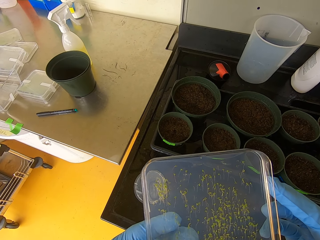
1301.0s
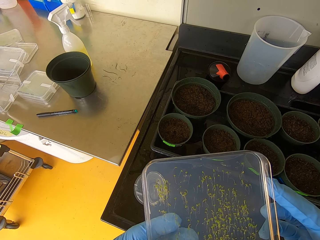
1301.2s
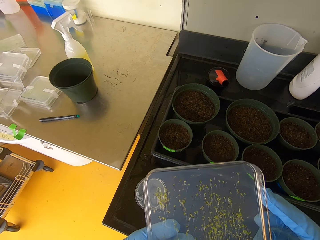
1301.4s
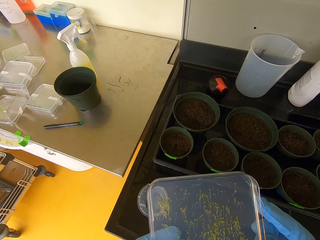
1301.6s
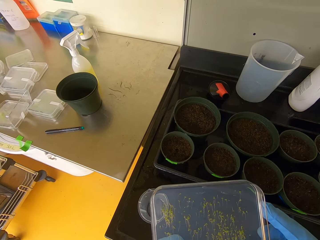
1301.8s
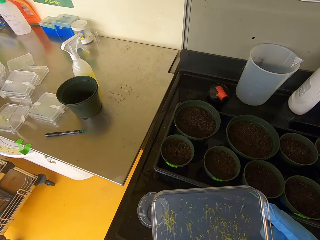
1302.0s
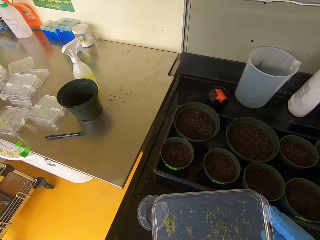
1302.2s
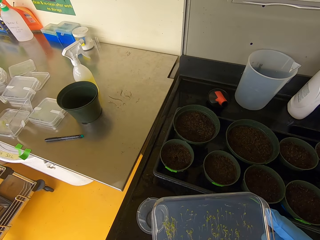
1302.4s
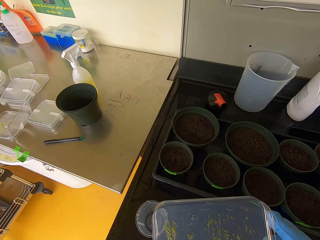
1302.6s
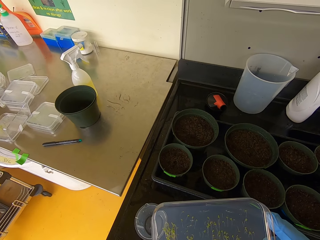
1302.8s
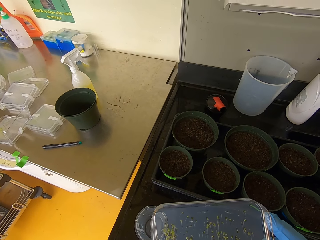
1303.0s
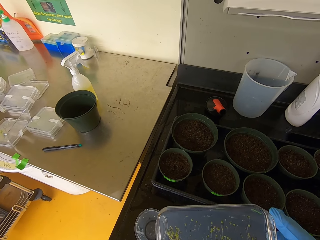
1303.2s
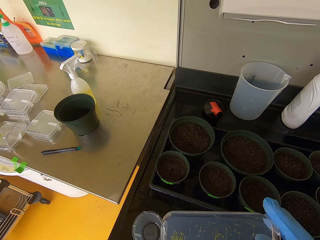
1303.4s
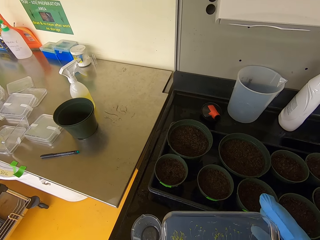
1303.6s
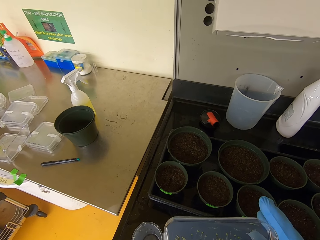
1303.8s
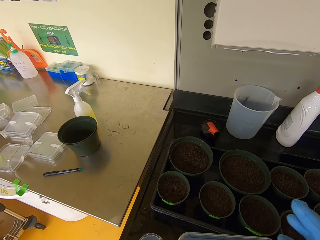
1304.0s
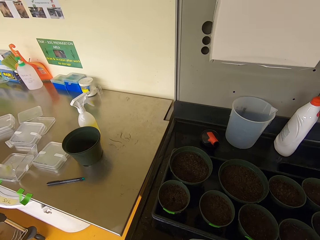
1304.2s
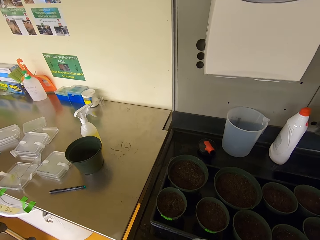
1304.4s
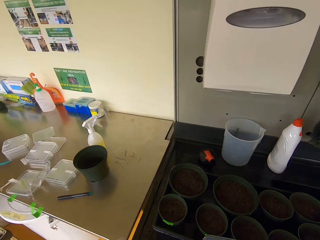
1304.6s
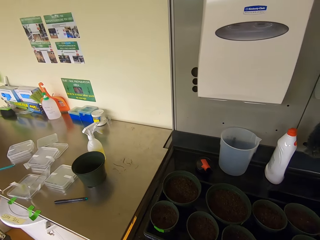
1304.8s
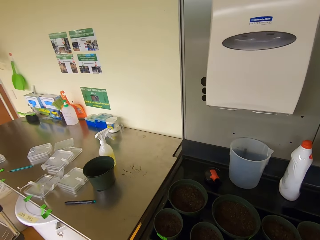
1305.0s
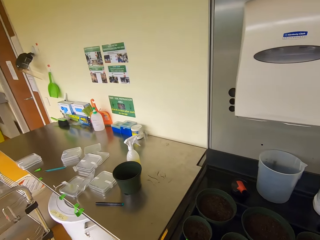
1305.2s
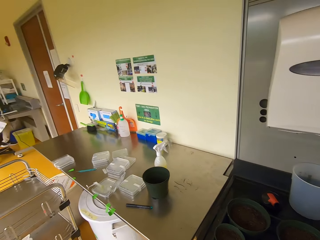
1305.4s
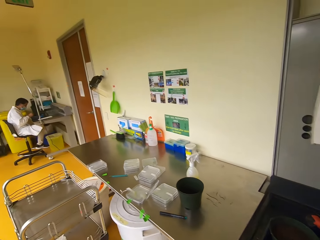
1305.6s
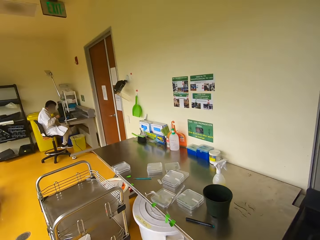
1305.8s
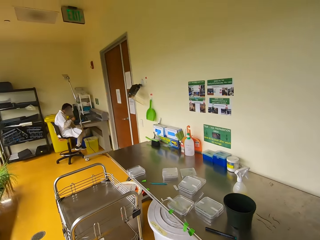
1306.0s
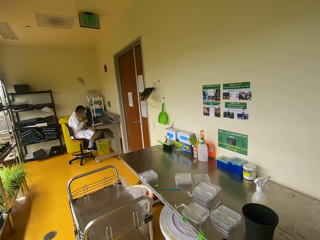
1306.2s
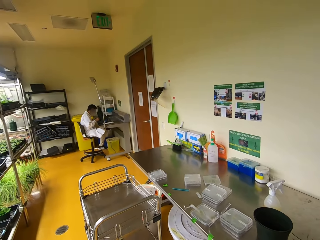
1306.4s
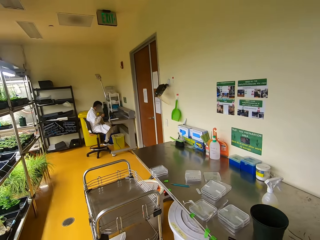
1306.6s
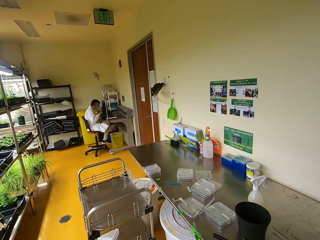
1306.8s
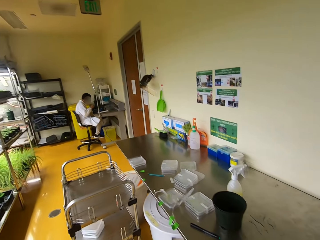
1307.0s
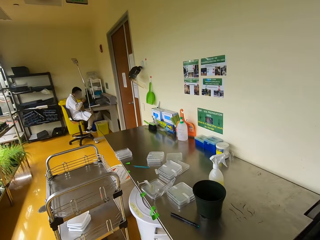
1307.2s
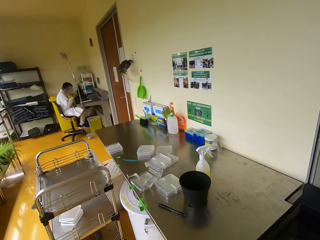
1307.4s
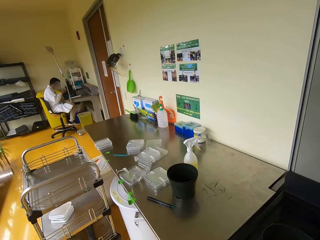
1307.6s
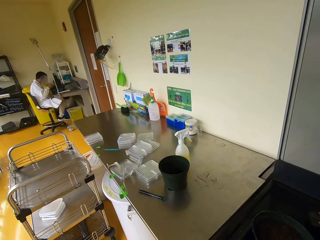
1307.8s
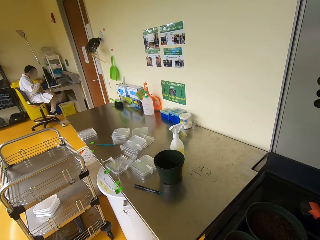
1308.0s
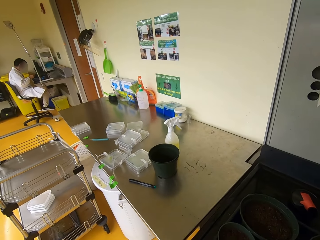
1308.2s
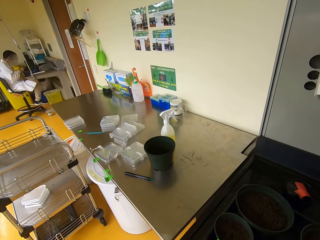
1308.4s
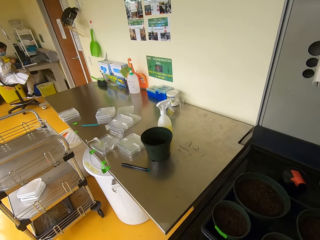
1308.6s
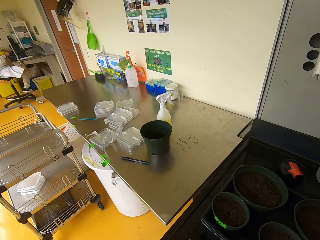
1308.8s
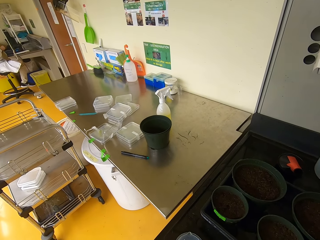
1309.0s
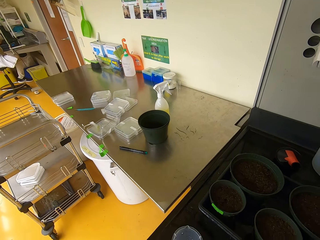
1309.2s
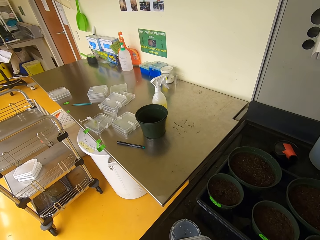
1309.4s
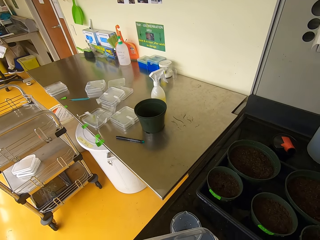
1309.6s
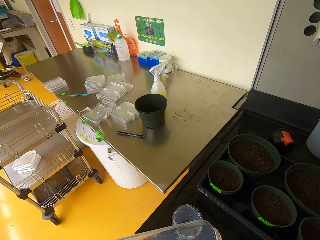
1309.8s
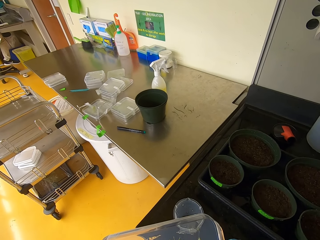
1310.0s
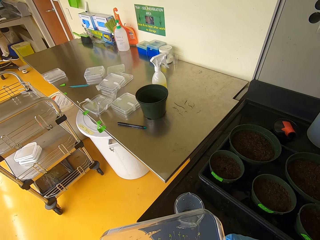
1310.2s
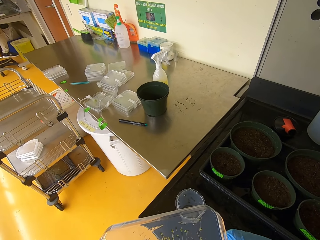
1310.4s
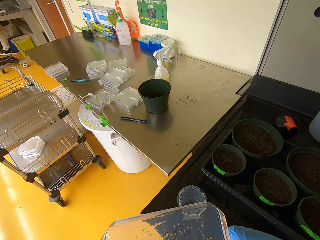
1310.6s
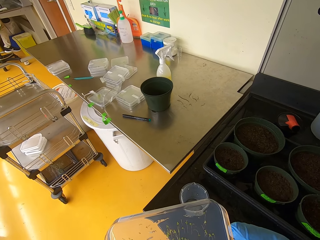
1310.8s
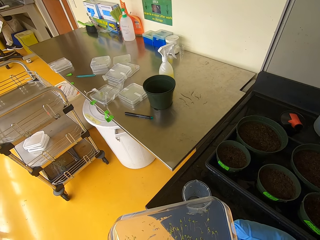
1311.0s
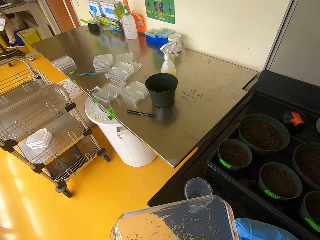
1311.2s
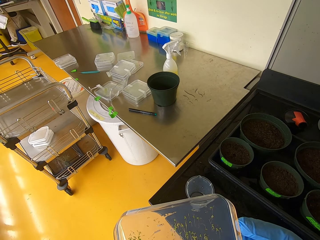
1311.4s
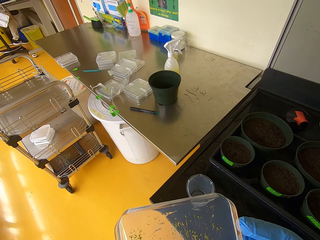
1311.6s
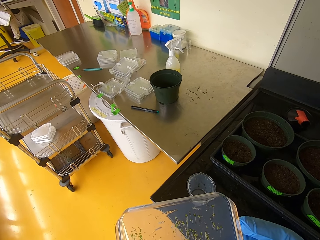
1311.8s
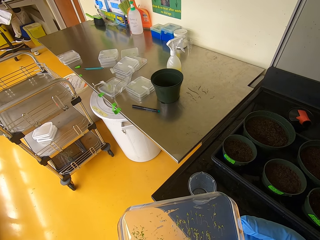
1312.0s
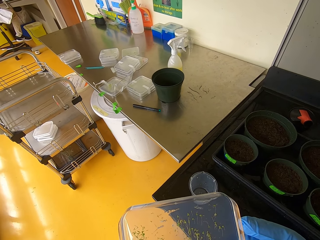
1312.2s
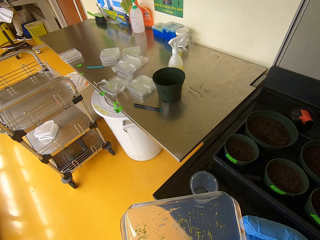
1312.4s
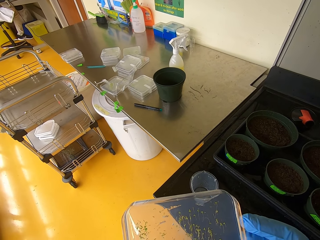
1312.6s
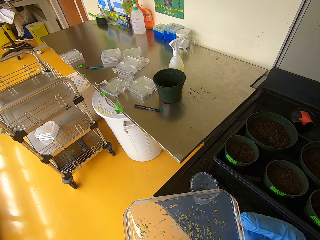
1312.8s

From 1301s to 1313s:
The camera wearer looks around.

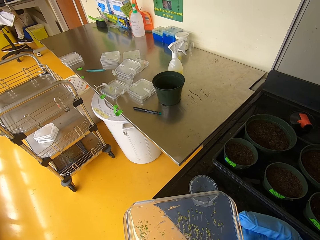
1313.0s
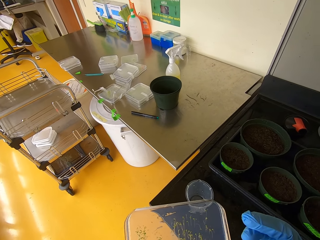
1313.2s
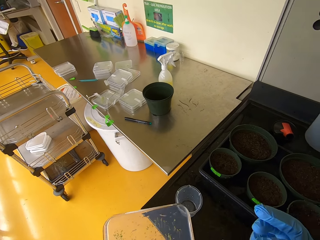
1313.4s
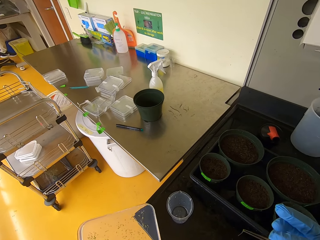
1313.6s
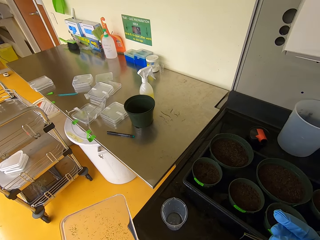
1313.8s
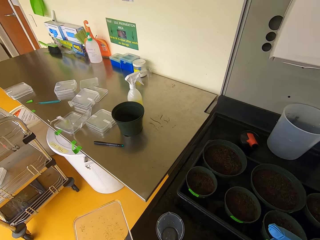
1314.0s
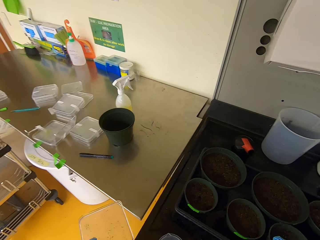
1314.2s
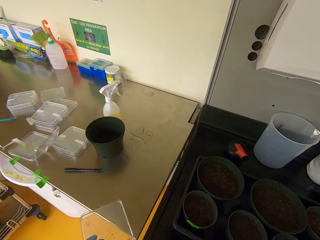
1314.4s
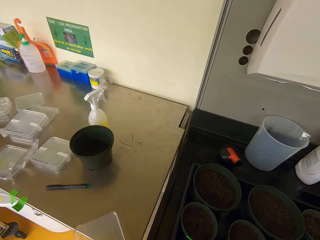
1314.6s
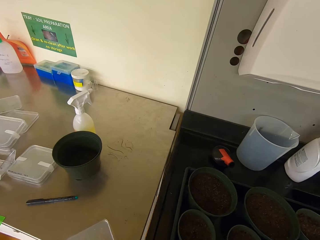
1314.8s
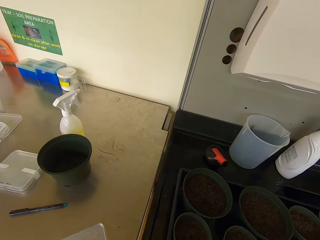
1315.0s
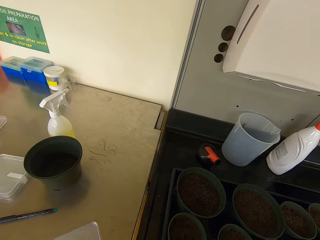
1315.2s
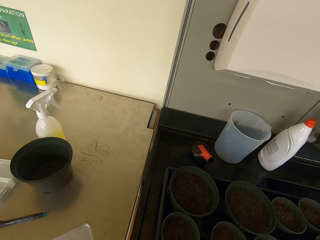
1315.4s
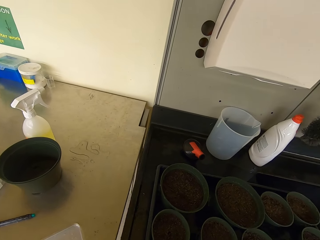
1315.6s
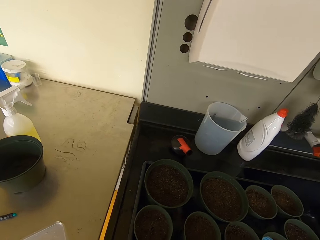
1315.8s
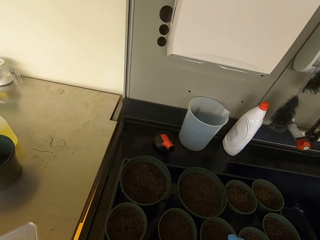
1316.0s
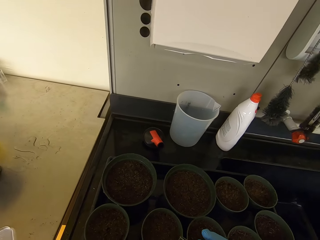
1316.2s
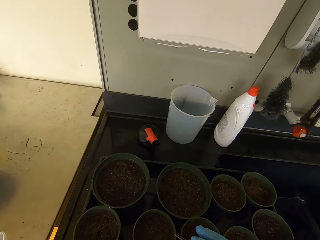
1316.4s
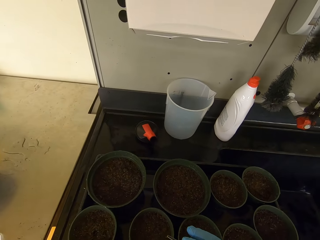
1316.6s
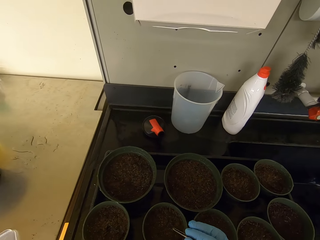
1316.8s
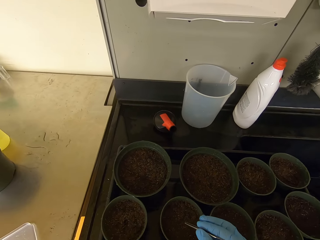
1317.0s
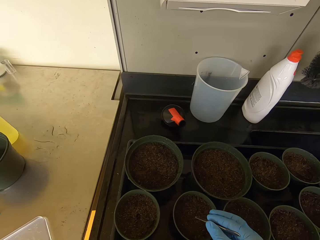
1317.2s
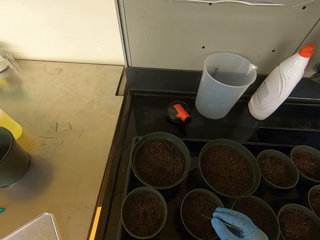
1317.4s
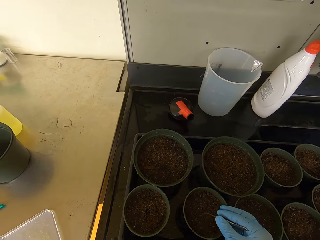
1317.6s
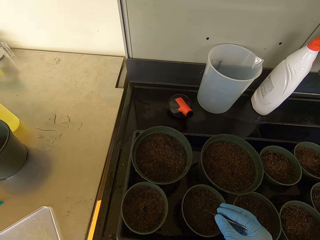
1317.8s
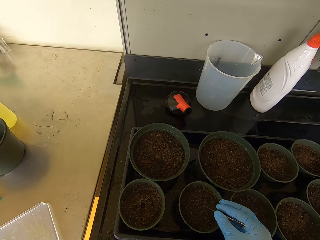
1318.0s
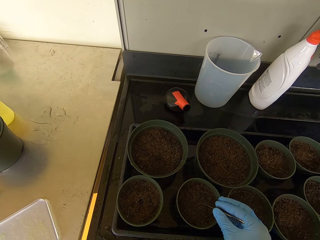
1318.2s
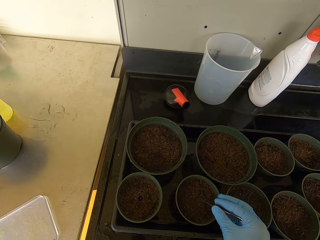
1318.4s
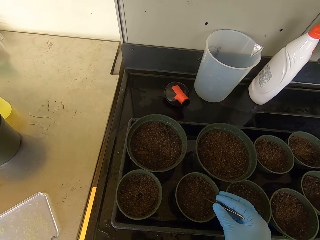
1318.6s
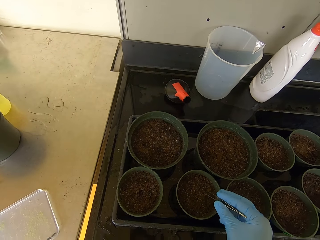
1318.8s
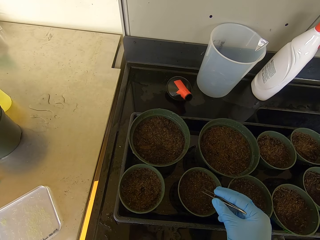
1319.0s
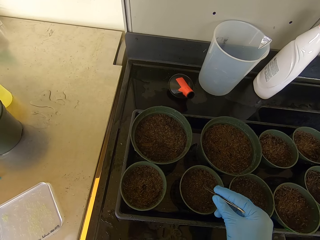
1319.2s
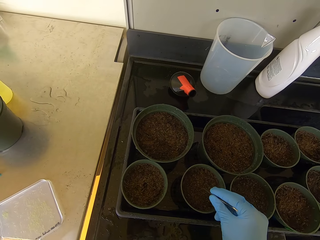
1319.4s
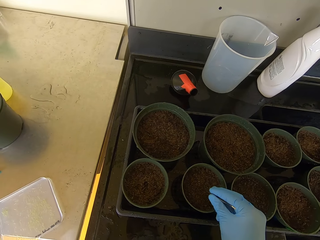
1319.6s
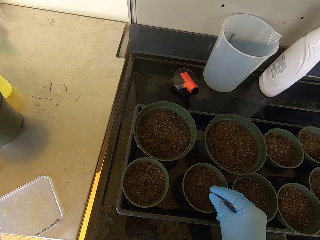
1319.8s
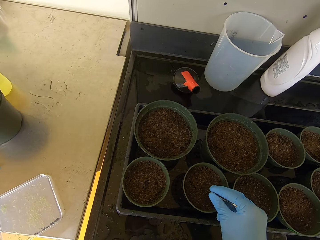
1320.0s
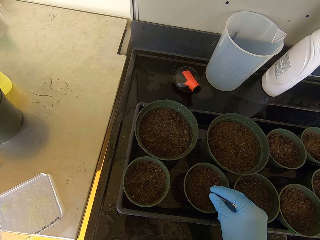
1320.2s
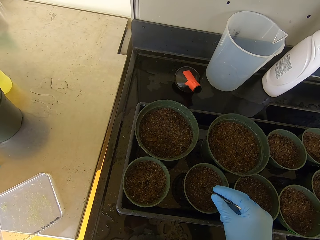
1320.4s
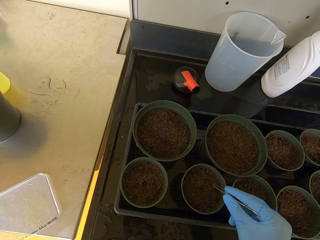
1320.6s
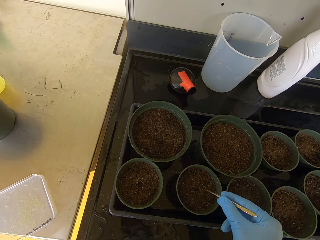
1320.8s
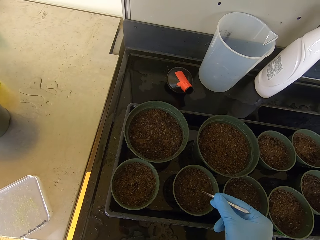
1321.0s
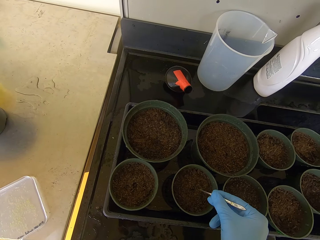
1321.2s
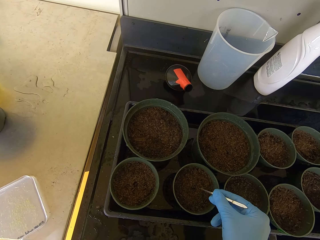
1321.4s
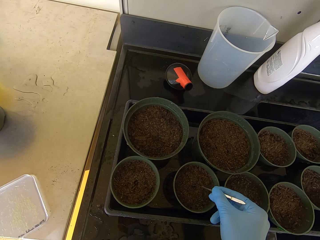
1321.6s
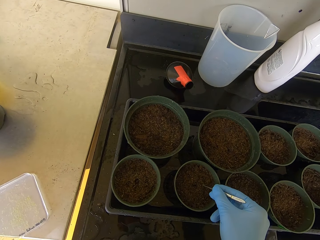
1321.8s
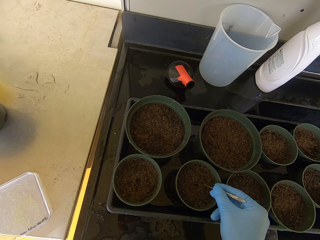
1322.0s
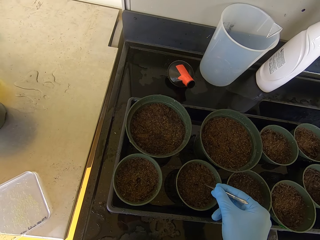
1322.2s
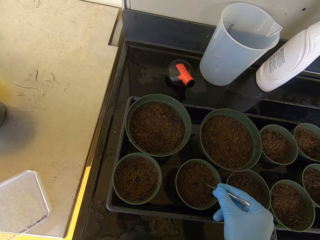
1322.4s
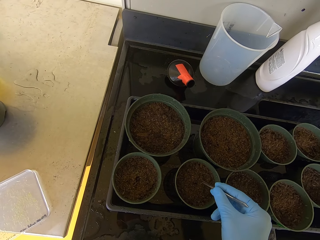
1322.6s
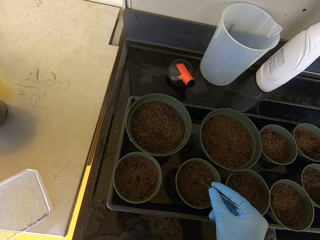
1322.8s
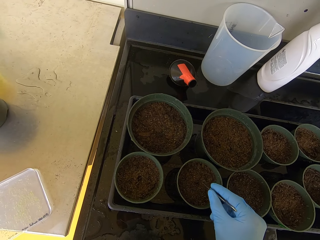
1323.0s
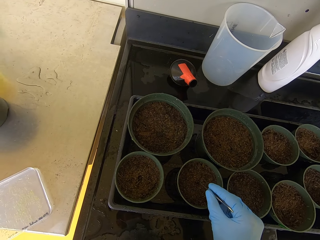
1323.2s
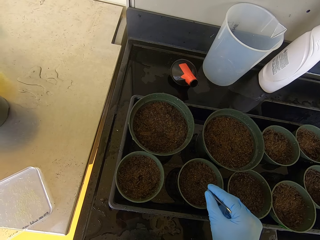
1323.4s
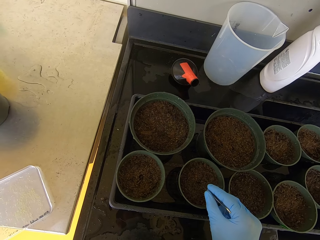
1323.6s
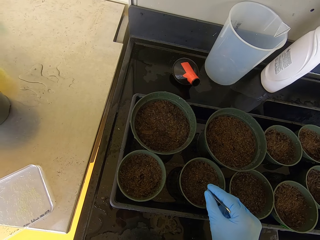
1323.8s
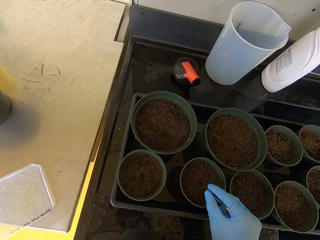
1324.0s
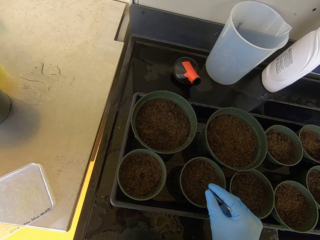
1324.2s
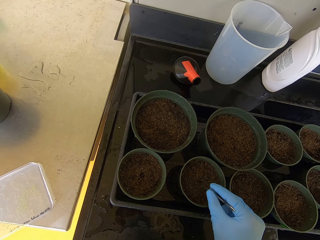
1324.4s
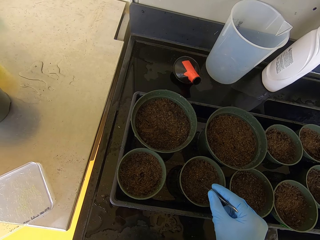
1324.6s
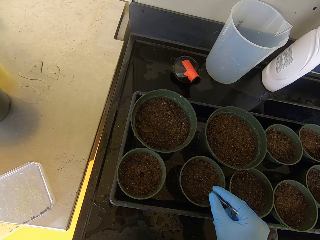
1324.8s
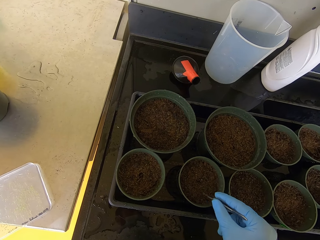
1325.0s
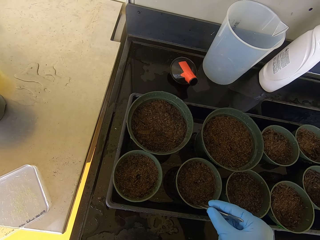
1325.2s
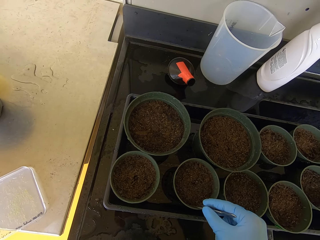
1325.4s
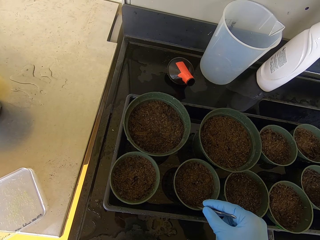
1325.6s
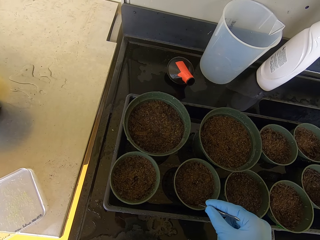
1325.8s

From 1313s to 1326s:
The camera wearer places a seedling inside the soil.
